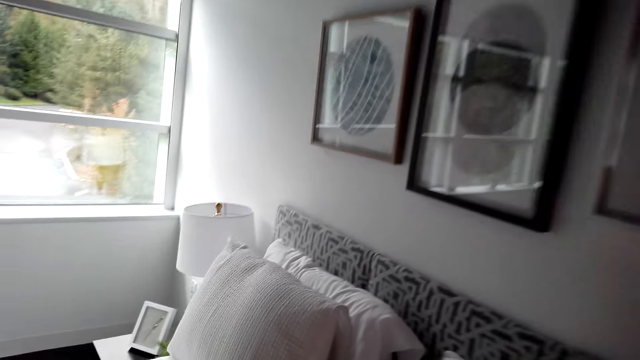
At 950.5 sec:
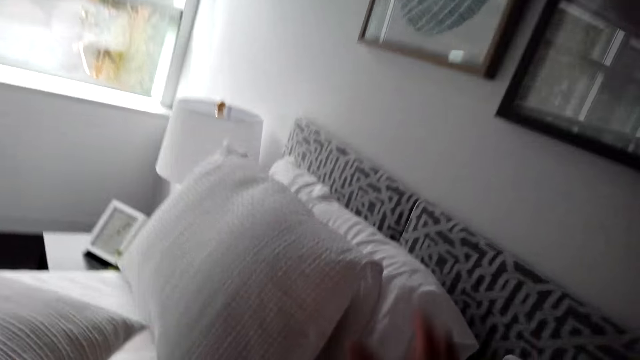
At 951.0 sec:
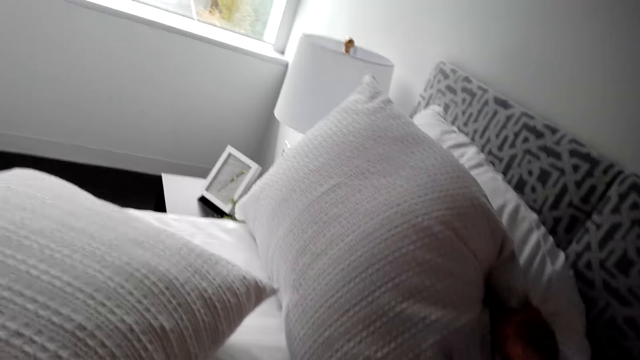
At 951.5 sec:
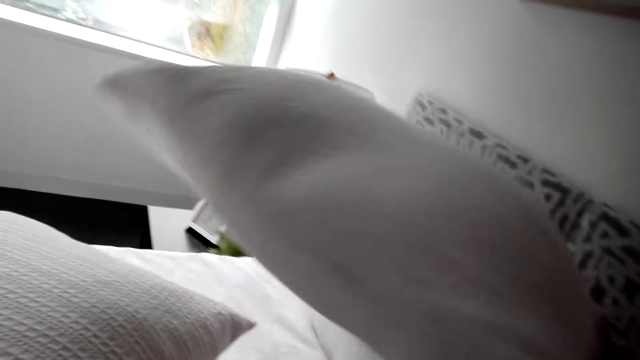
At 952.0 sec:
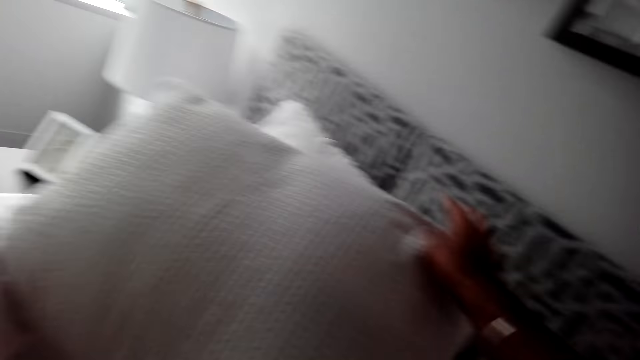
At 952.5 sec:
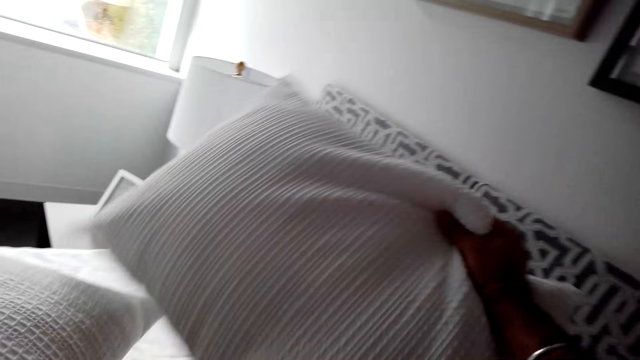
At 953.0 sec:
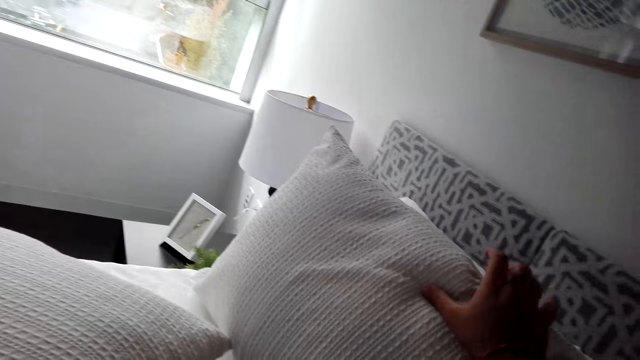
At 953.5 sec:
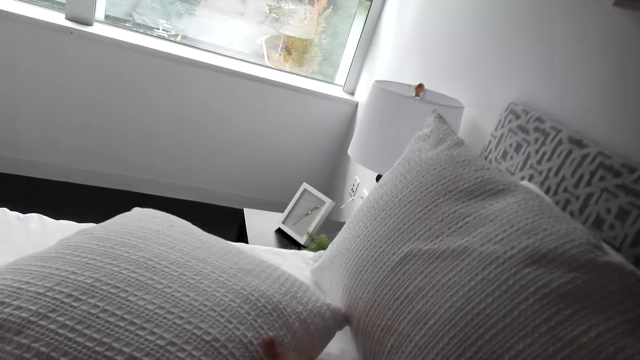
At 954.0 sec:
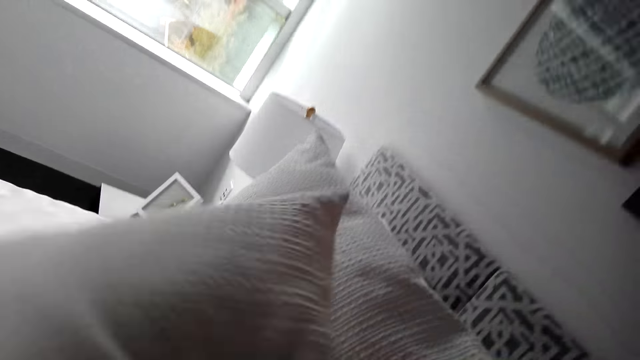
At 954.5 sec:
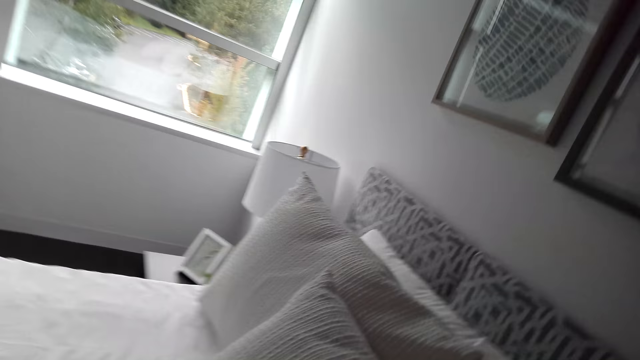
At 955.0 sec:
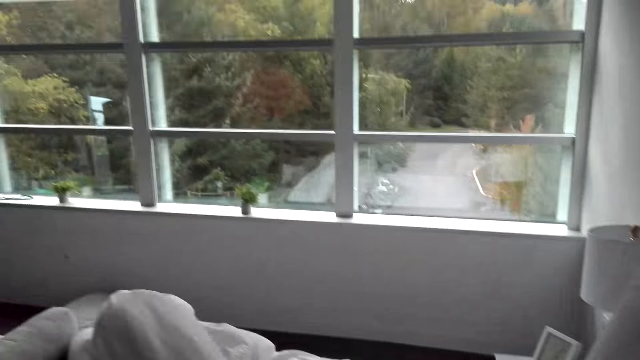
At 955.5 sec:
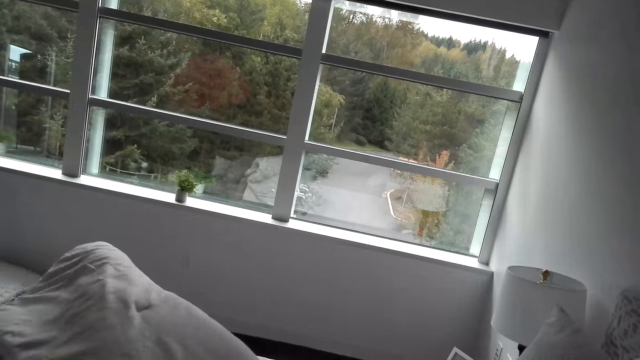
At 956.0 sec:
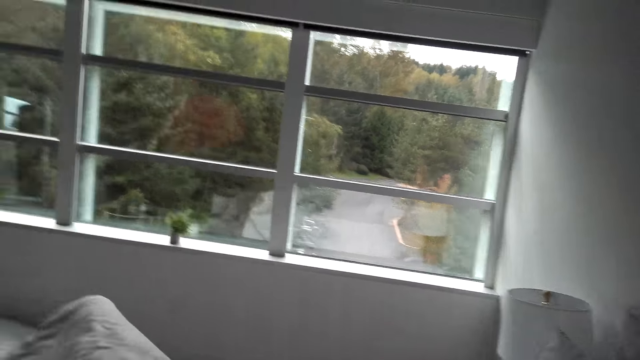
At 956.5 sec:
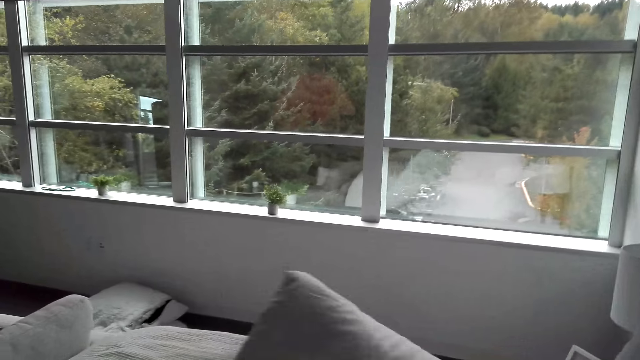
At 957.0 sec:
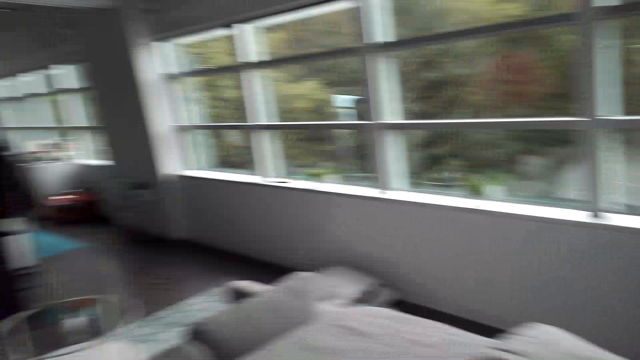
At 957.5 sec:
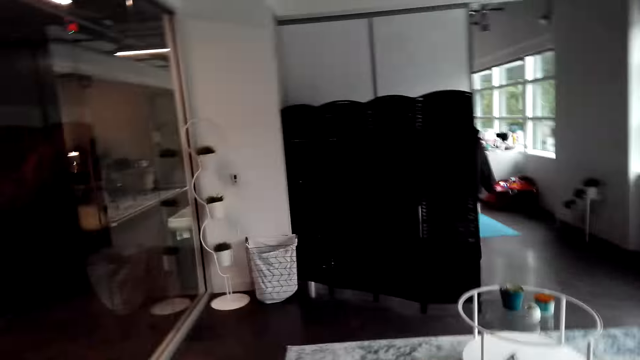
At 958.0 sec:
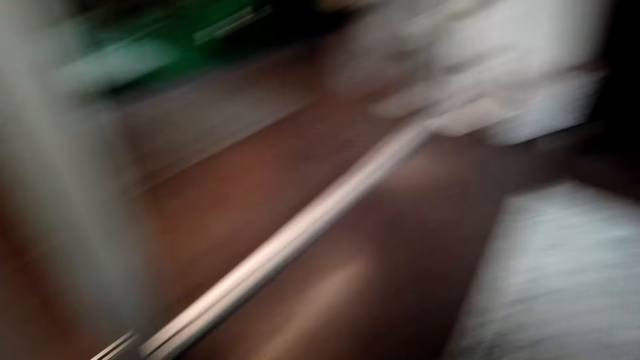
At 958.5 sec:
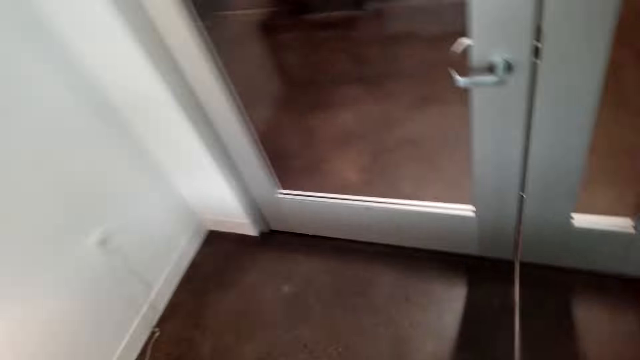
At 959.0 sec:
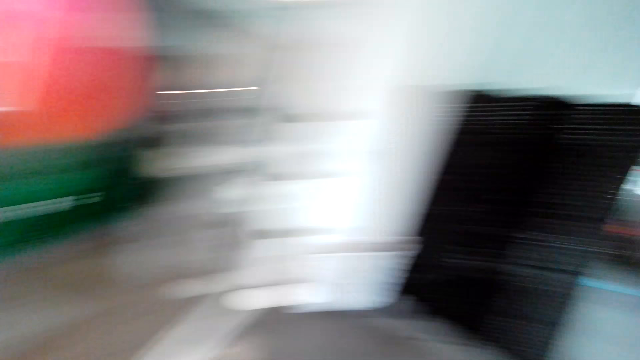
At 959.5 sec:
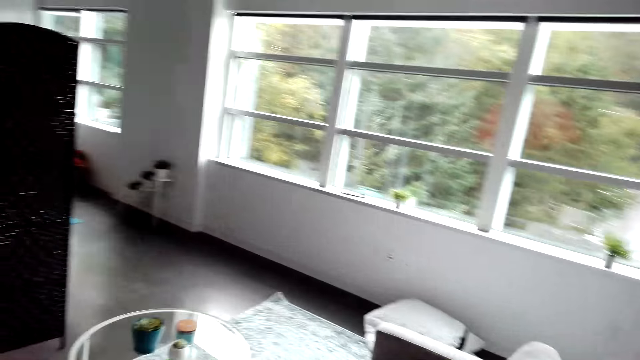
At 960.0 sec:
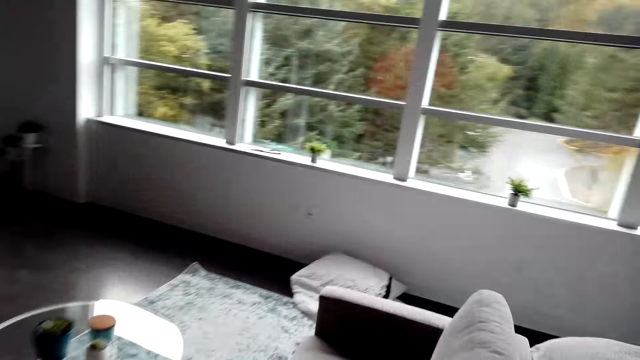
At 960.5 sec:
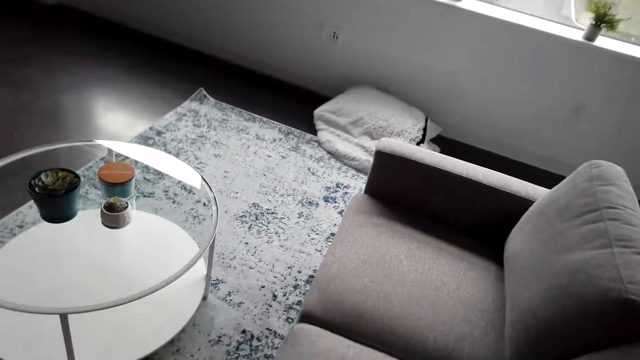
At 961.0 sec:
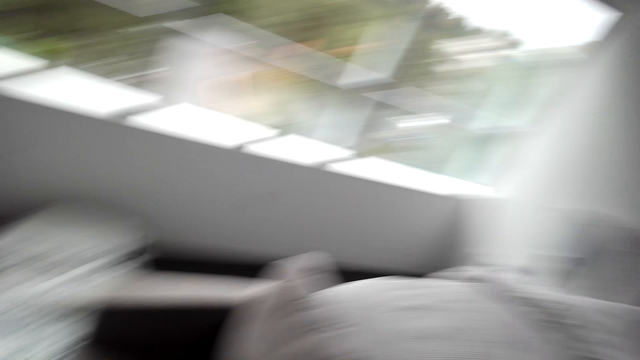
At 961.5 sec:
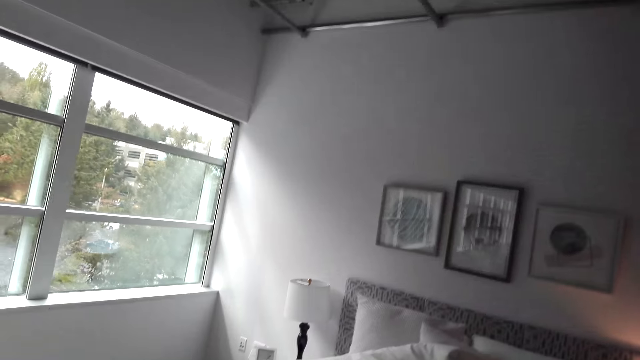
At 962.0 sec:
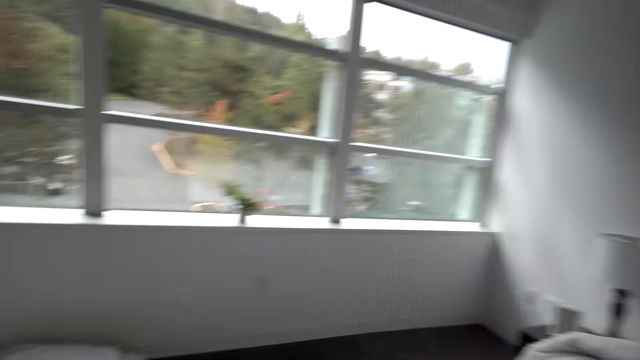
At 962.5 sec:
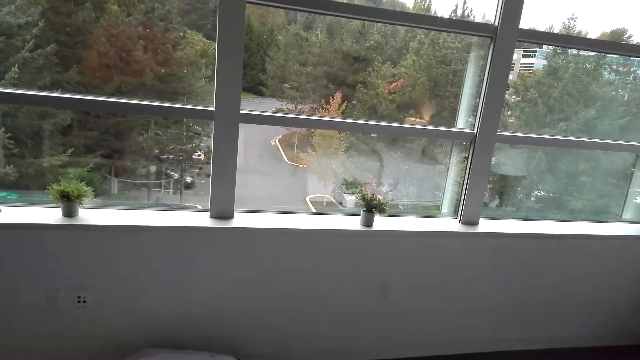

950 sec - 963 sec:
The camera wearer arranges the pillow on the bed. They hold the bed pillow. They place the bed pillow on the bed. They spread the bed. They straighten a duvet. They move in the room.

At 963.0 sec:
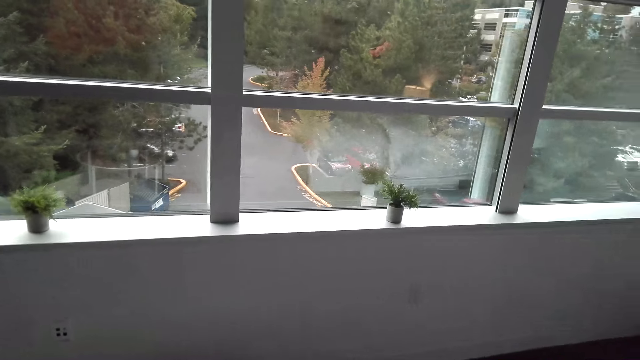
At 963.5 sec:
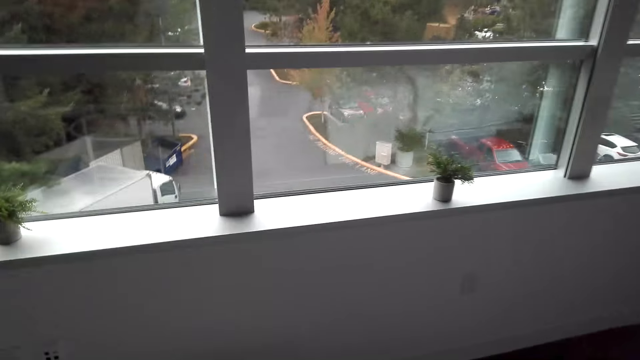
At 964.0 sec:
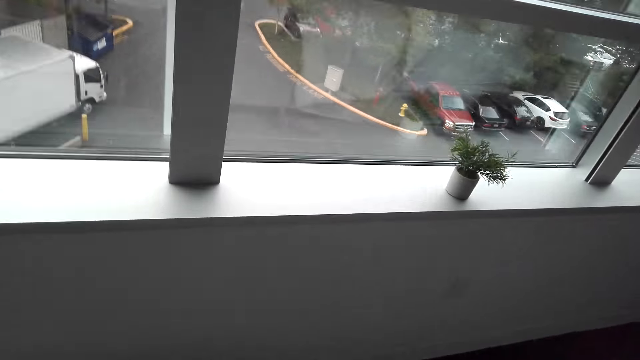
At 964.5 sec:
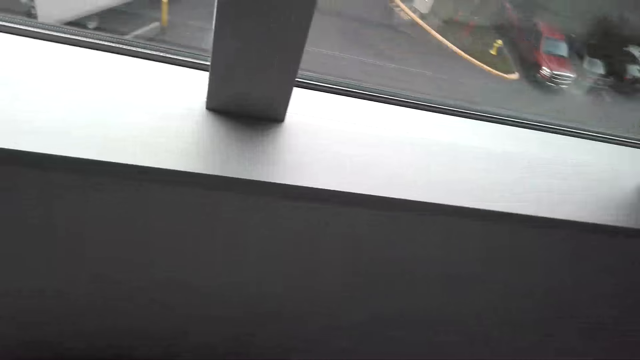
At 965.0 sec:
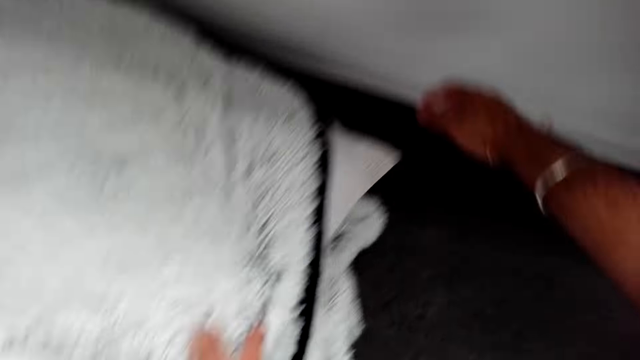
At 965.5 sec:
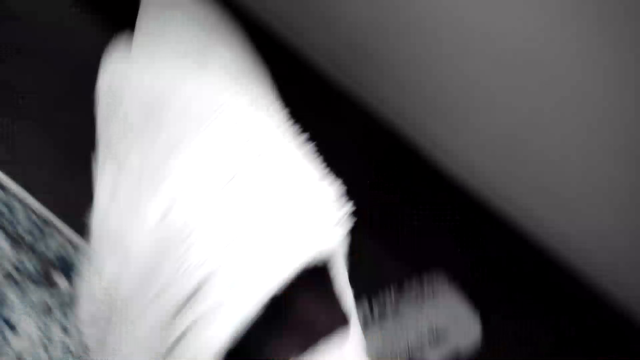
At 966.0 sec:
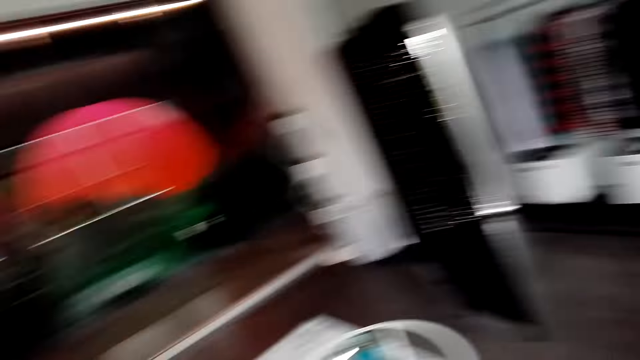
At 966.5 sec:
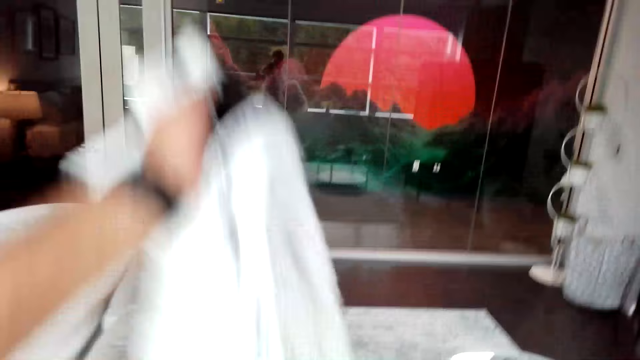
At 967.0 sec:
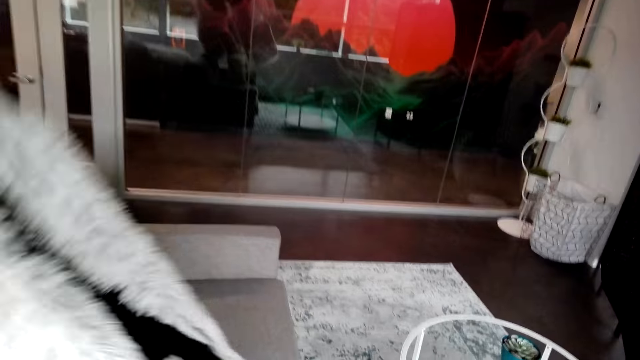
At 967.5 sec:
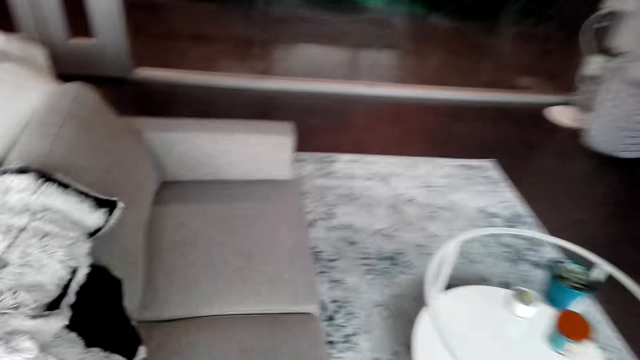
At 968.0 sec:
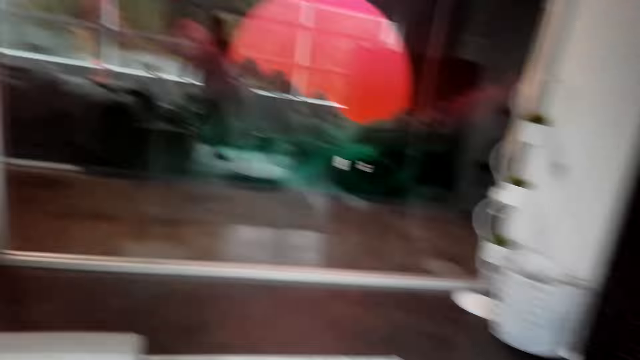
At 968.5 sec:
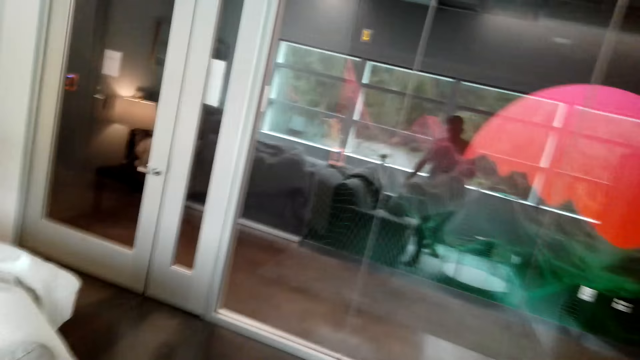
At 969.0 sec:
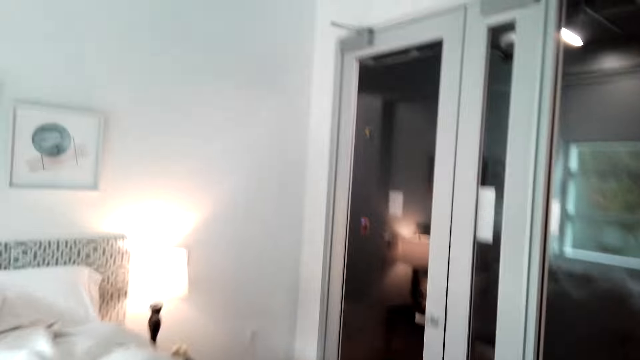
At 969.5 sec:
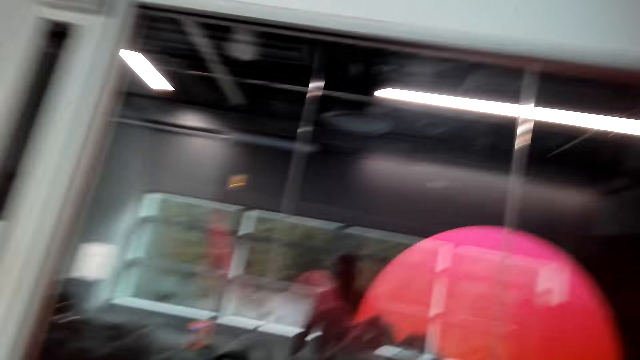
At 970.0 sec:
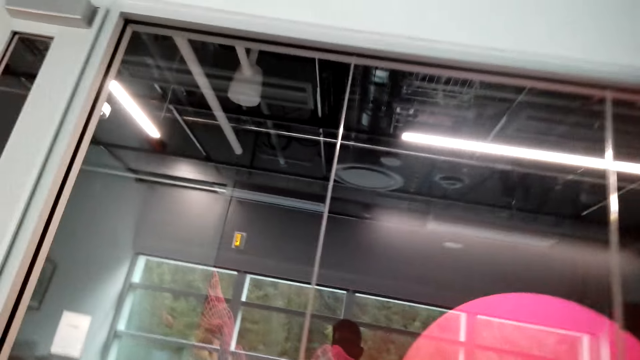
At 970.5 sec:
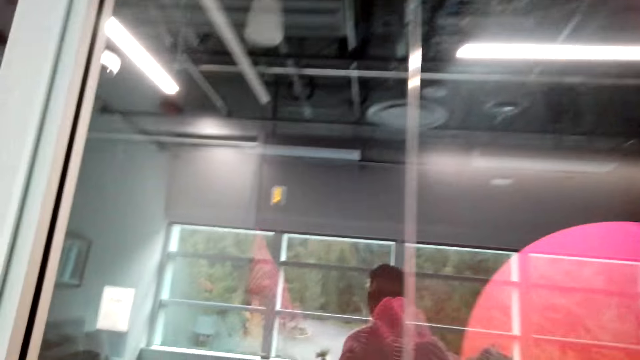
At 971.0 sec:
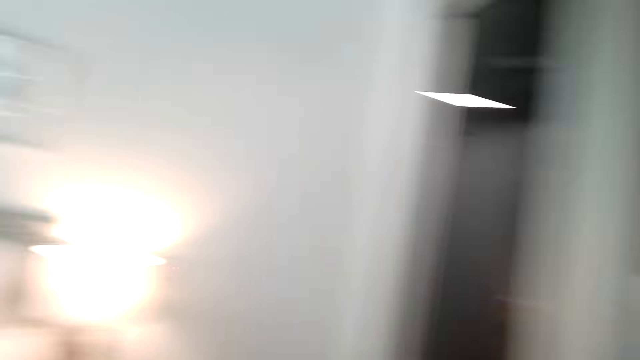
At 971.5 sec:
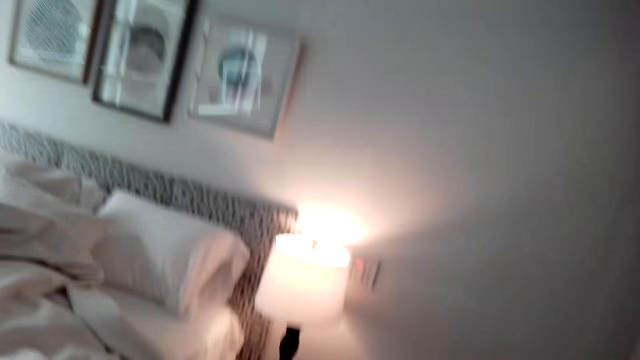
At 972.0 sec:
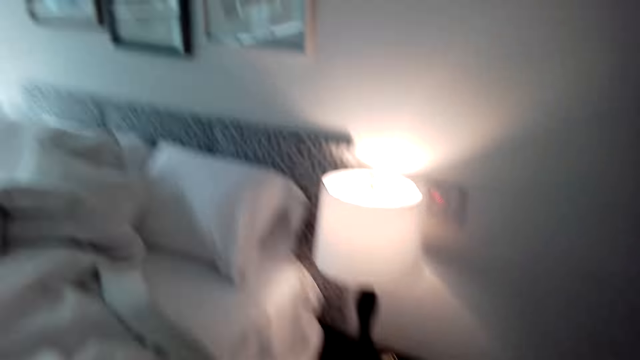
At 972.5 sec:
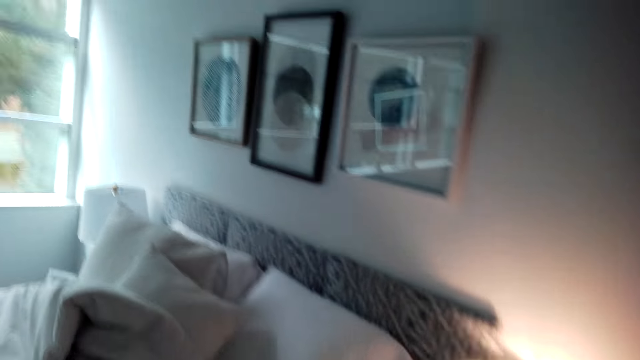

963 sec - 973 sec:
The camera wearer picks up the throw blanket. They throw a bed pillow. They place the throw blanket on the seat. They move in the room.
